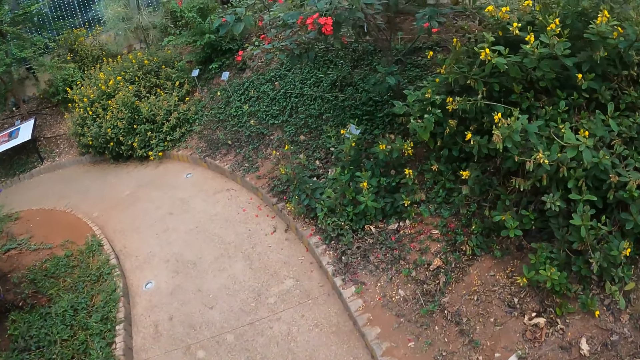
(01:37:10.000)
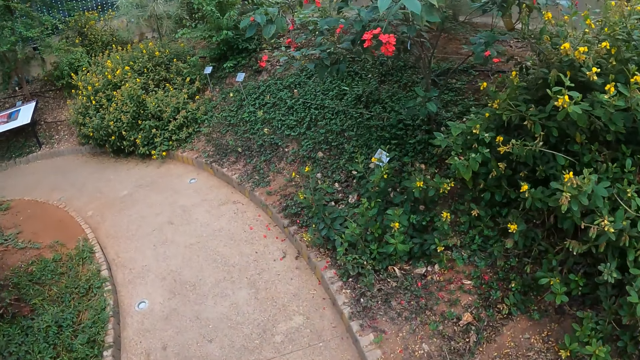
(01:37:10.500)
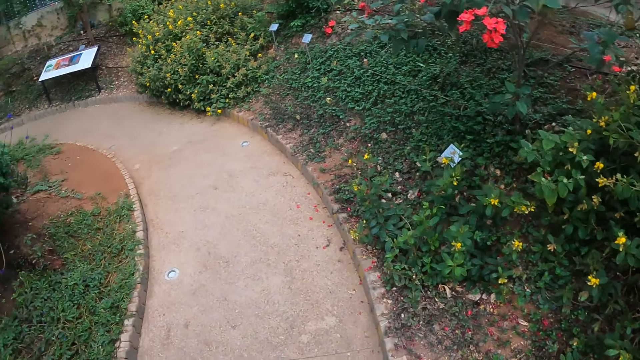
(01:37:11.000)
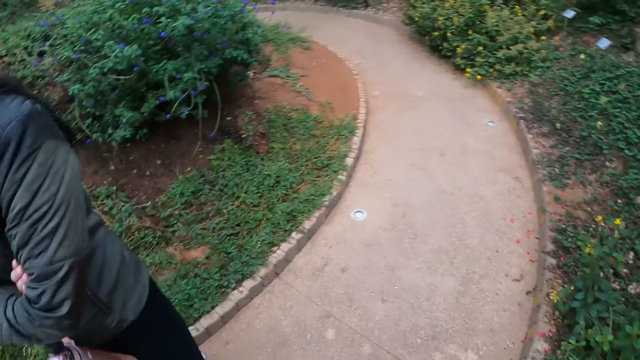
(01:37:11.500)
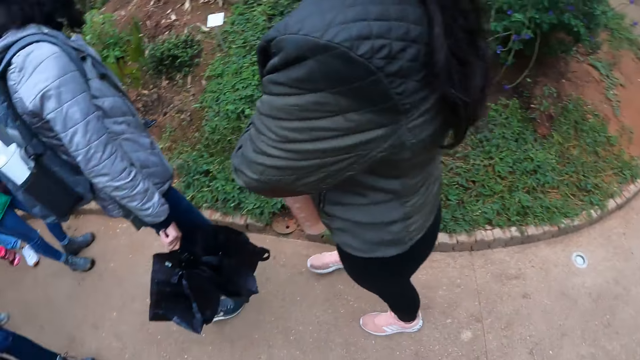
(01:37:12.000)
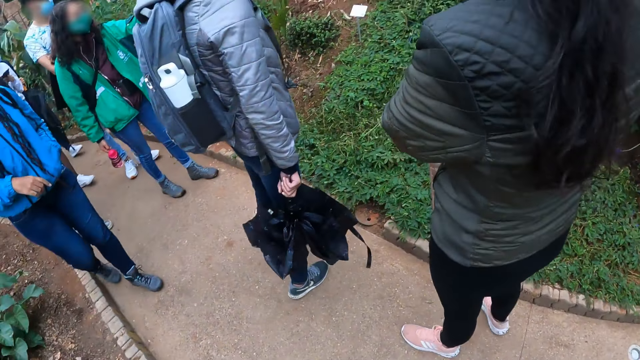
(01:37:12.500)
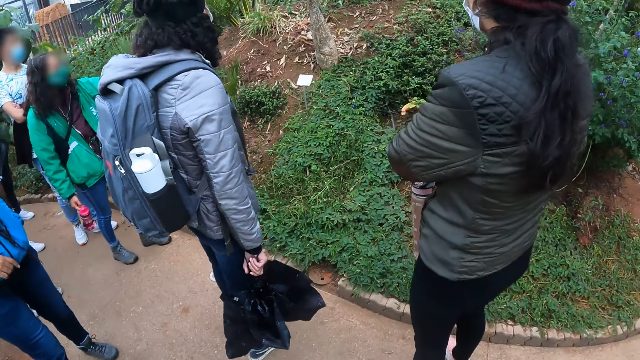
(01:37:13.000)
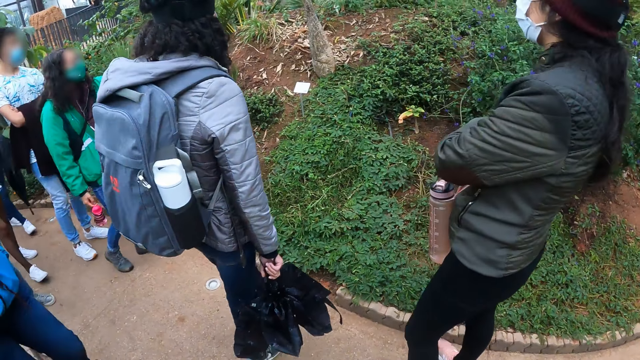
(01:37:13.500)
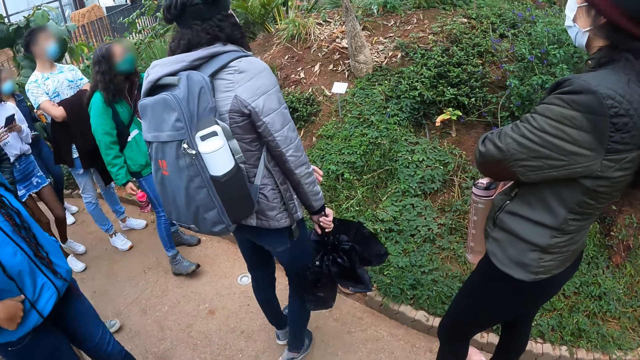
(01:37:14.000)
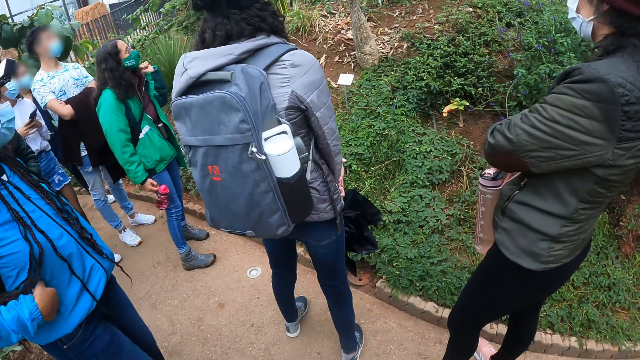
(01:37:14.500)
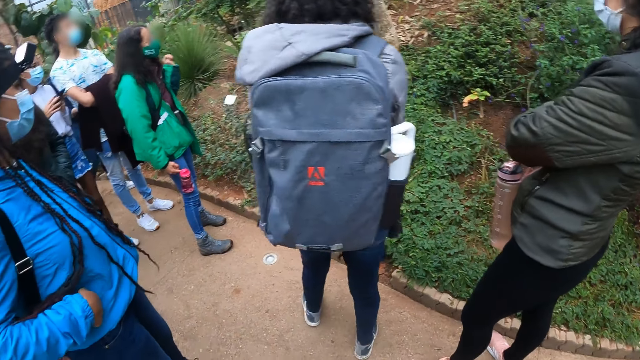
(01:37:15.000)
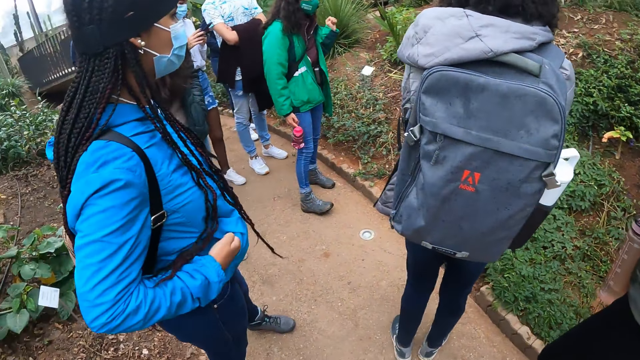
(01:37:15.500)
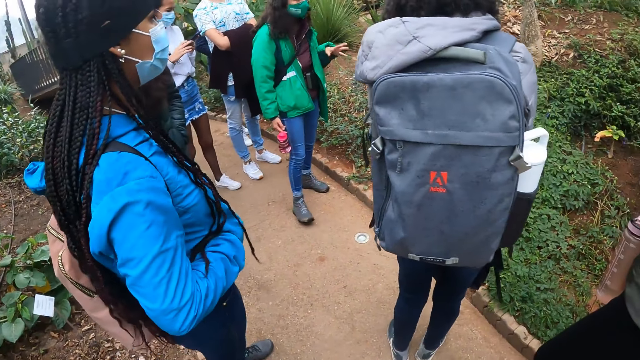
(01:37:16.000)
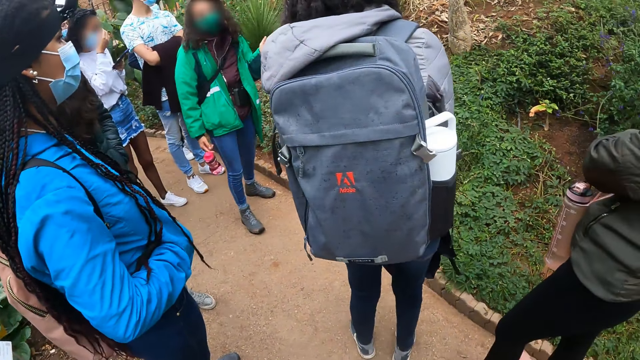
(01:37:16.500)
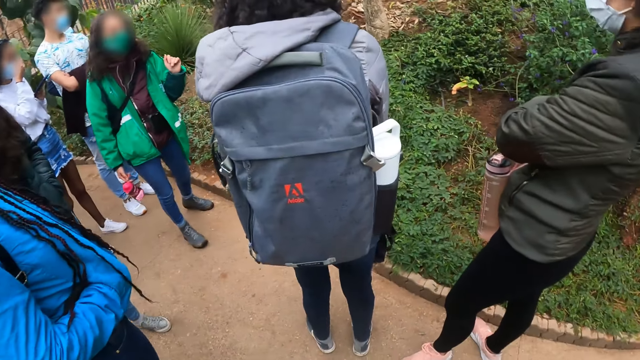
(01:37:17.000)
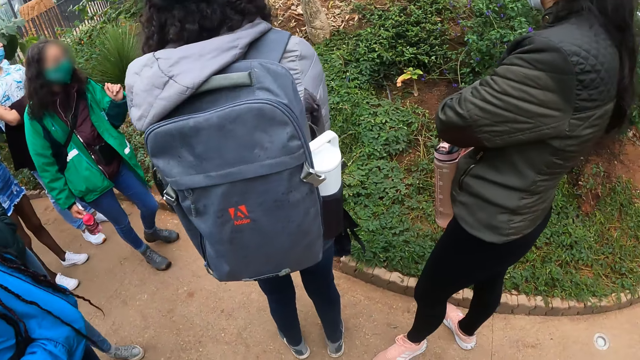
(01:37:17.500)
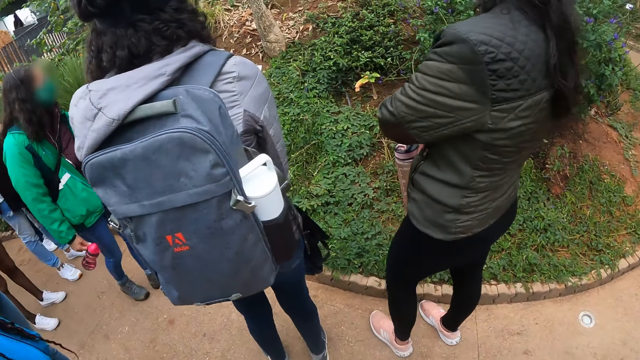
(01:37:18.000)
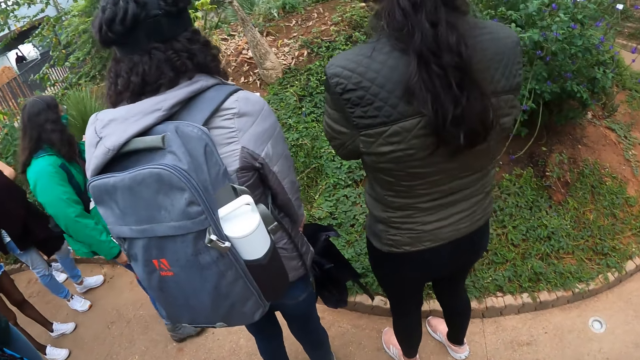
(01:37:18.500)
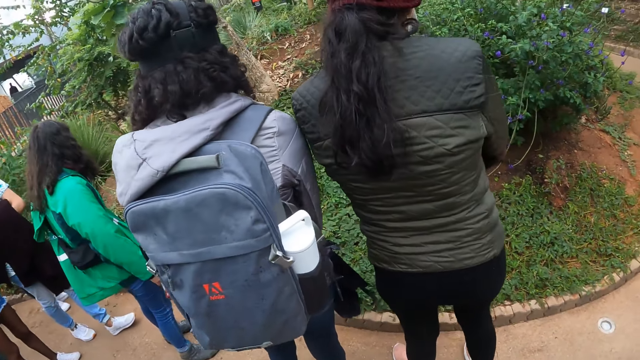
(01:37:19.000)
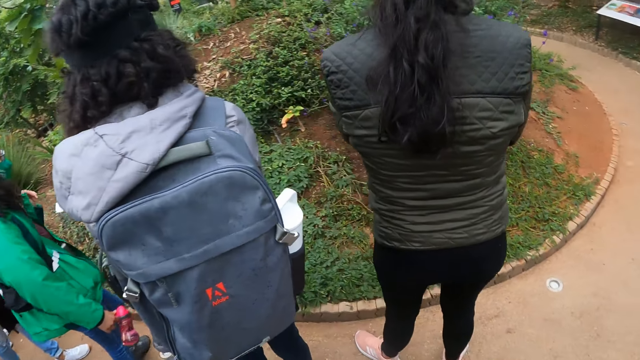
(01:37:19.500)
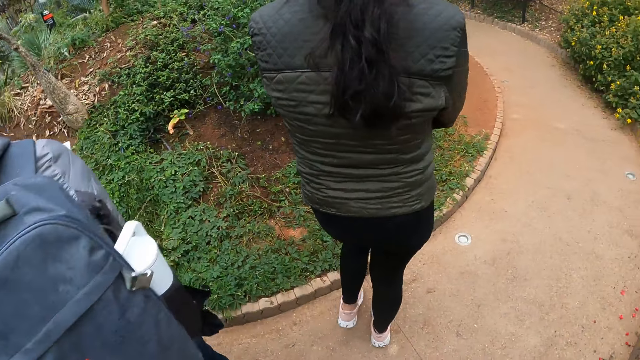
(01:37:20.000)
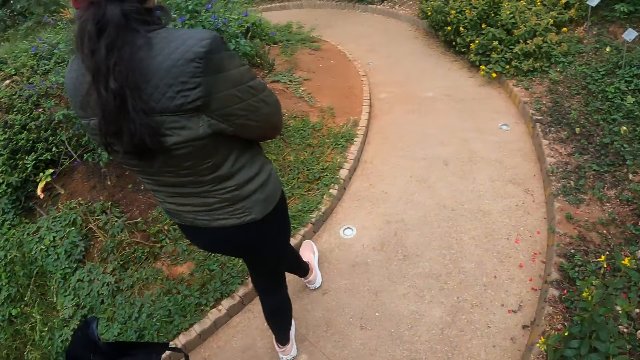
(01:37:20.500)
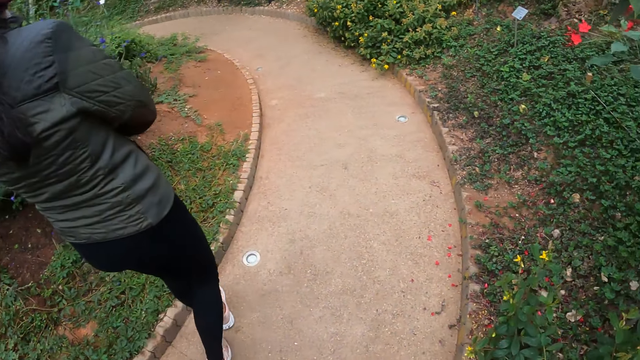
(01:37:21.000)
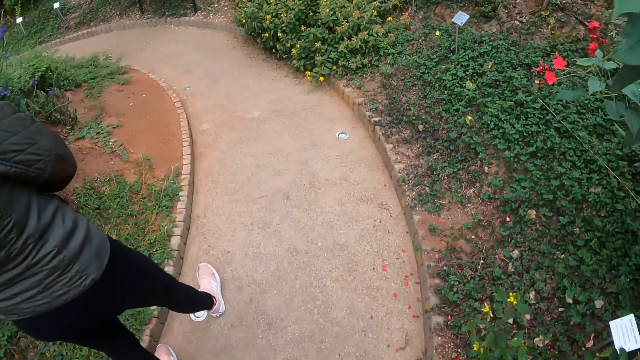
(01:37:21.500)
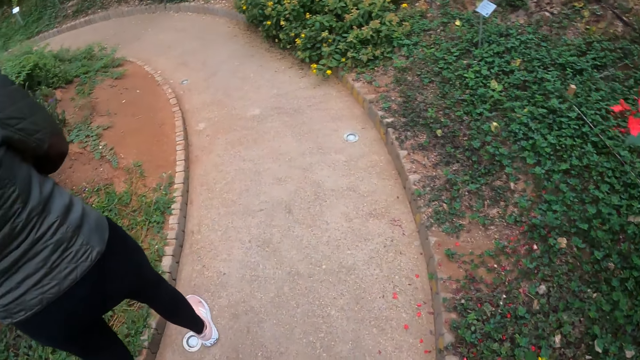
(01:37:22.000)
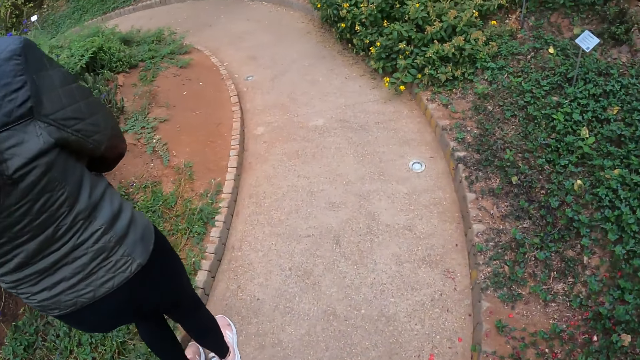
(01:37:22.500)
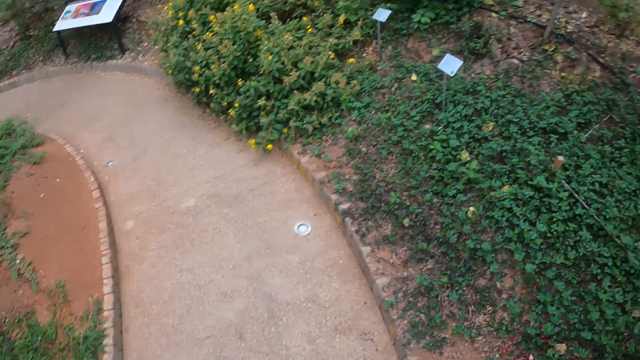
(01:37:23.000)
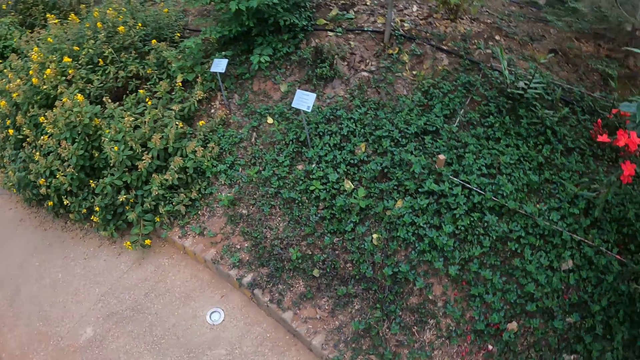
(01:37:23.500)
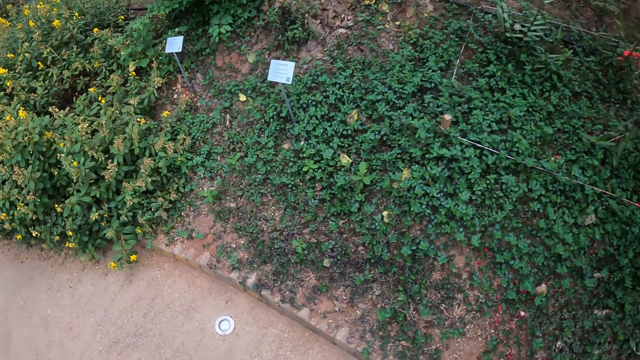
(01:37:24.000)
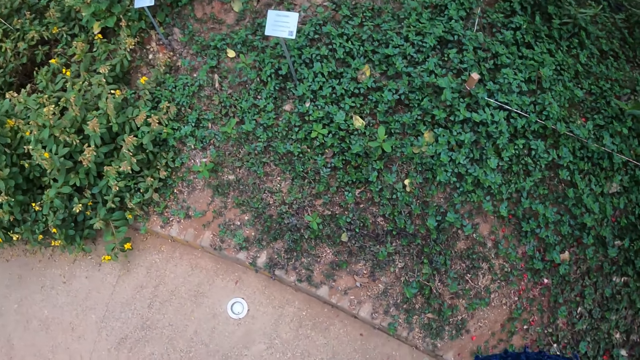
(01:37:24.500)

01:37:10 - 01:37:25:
The camera wearer looks around the compound. The teacher interacts with everyone outside. The camera wearer stares at the teacher. The teacher moves his or her hands. The camera wearer looks around the compound. They walk around the compound.

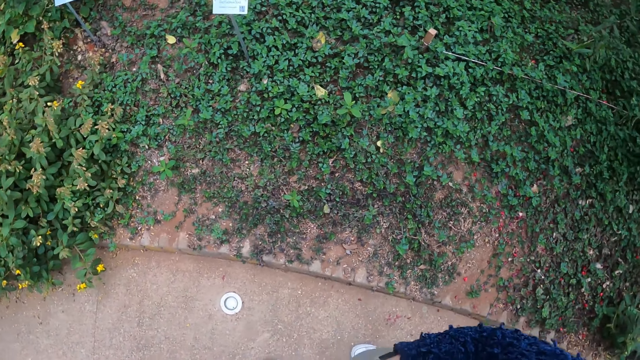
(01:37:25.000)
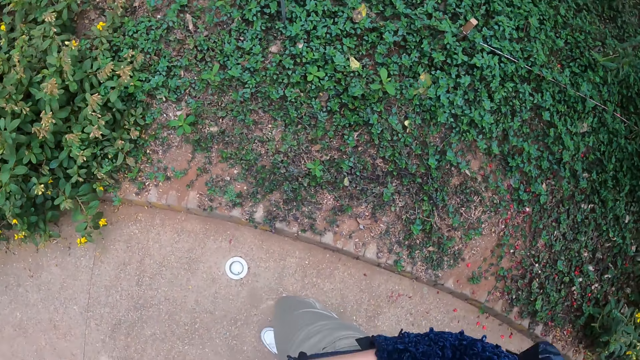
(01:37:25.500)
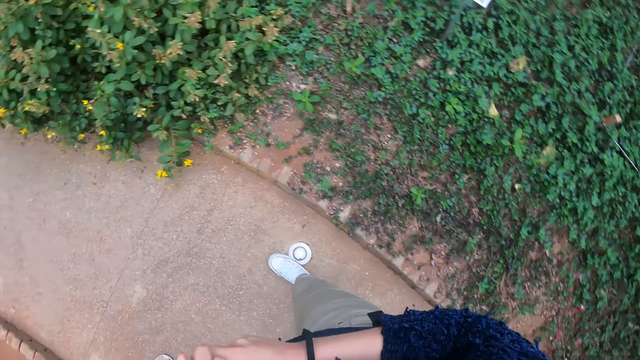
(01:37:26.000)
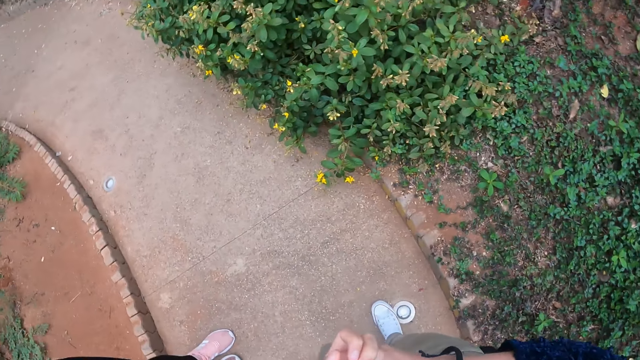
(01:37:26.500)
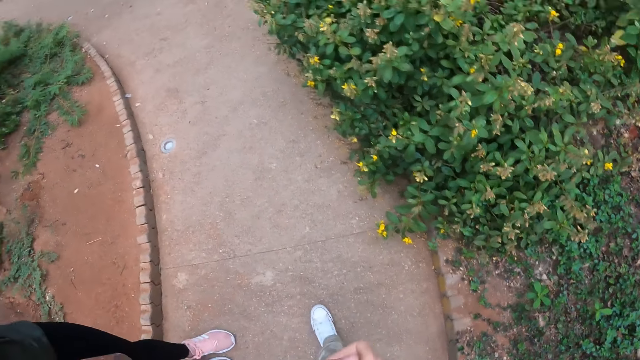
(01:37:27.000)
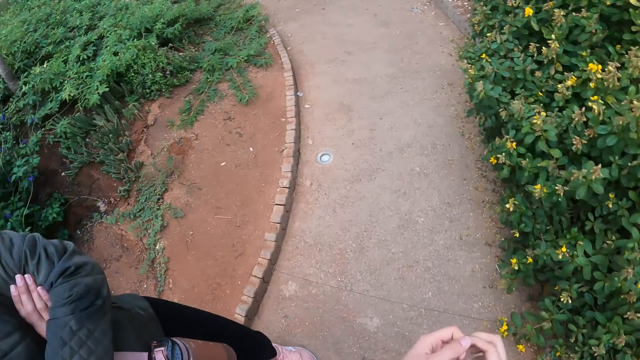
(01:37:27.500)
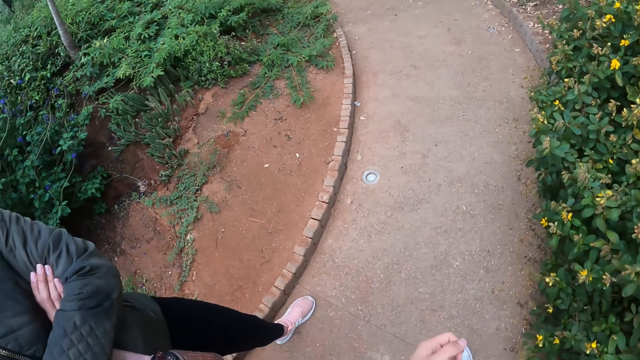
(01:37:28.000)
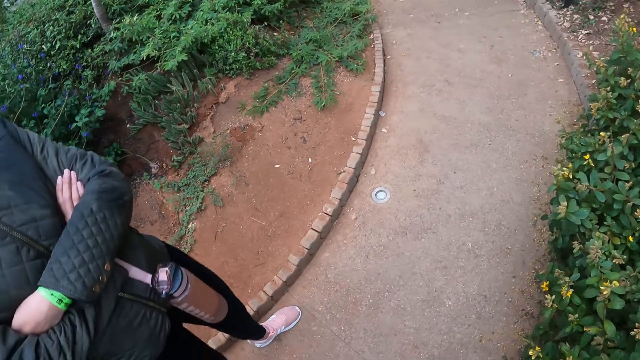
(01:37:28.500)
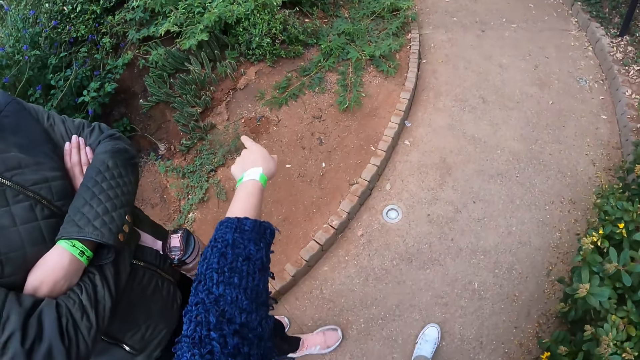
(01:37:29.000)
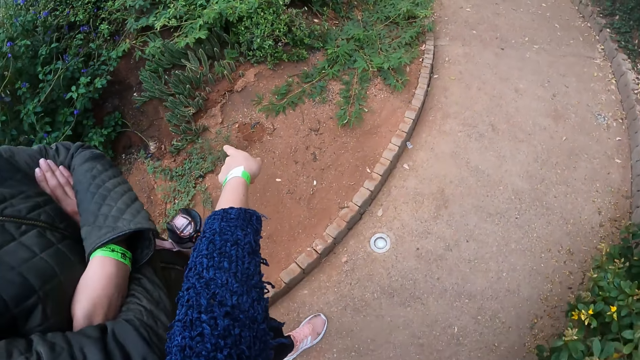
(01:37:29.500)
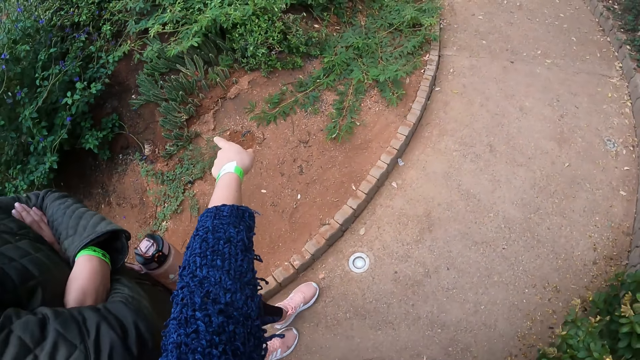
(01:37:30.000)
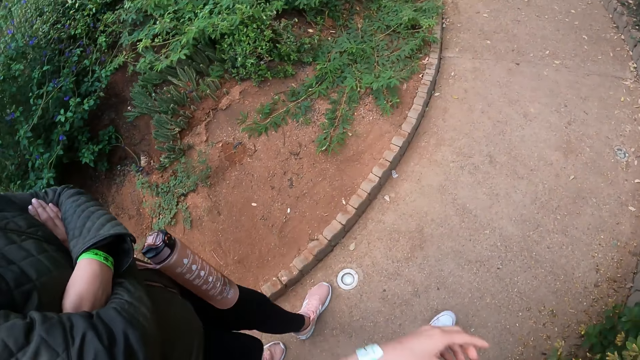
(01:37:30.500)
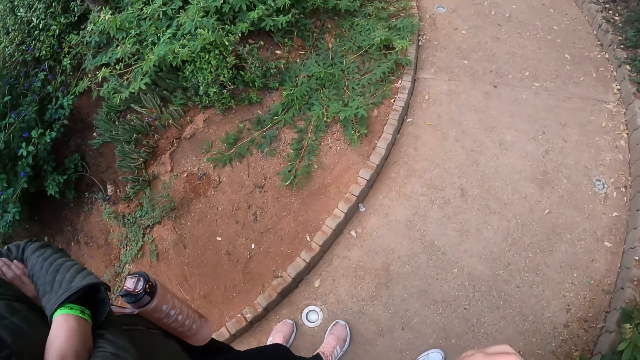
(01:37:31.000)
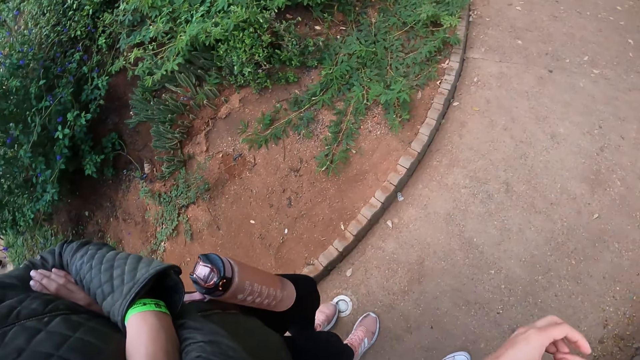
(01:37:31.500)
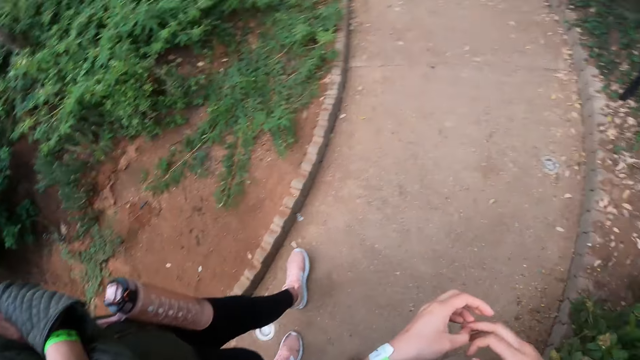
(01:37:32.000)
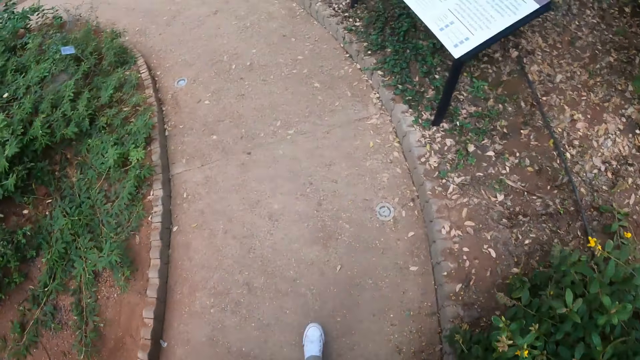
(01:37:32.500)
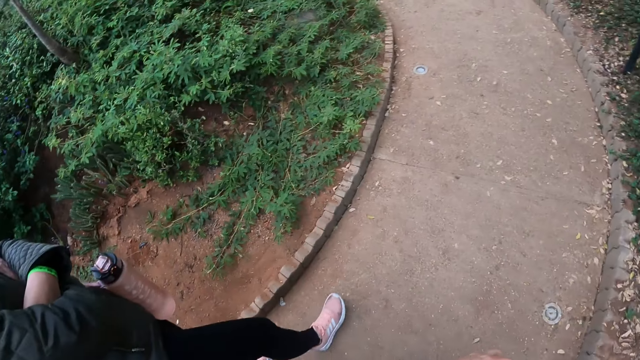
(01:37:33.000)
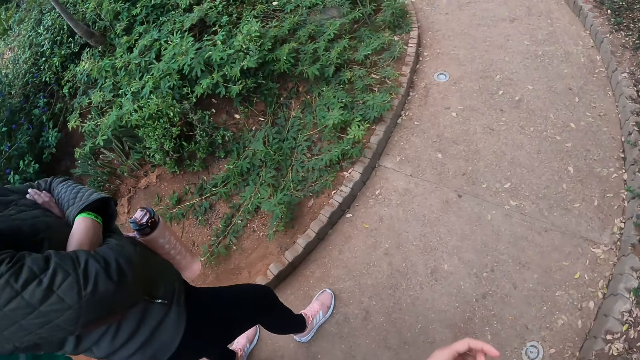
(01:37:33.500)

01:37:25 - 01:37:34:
The camera wearer points at the grass on the ground with her left hand. She walks around the compound.
